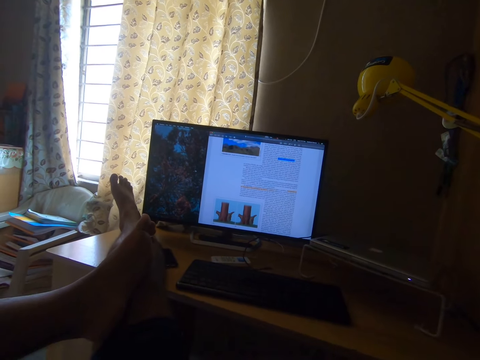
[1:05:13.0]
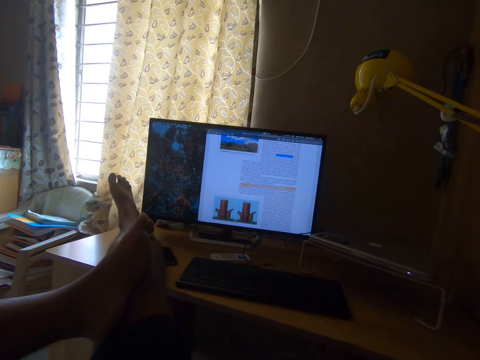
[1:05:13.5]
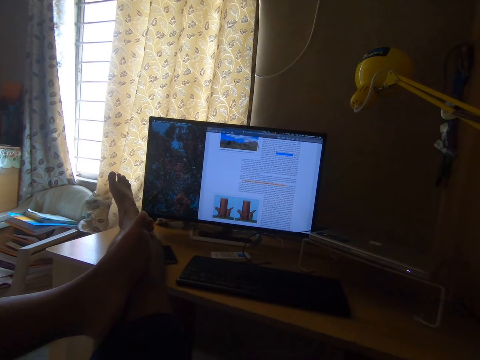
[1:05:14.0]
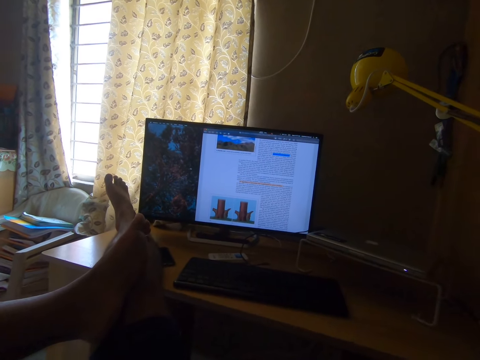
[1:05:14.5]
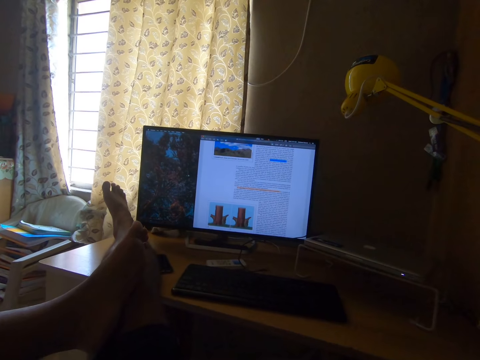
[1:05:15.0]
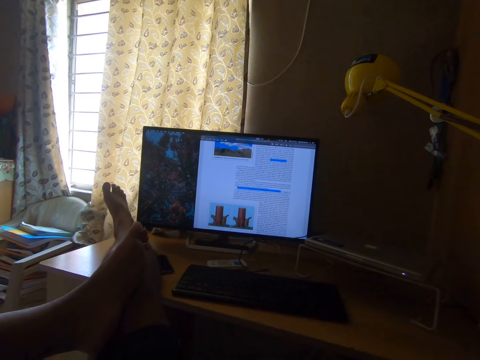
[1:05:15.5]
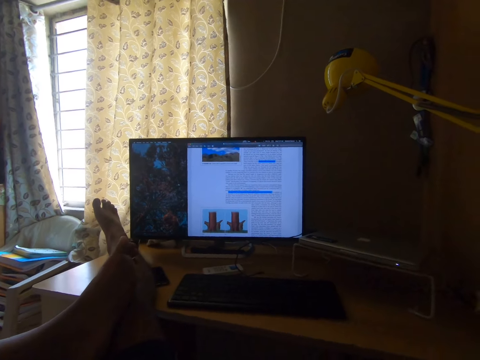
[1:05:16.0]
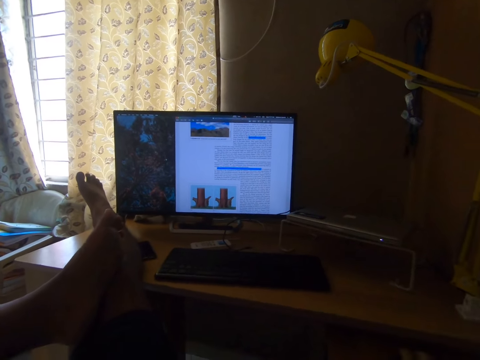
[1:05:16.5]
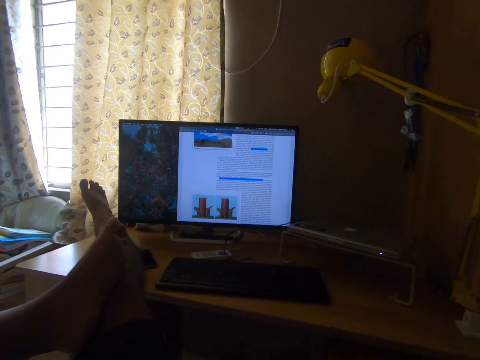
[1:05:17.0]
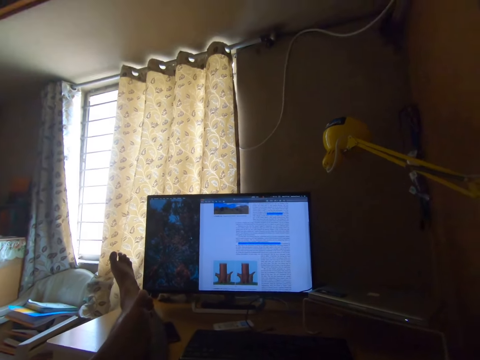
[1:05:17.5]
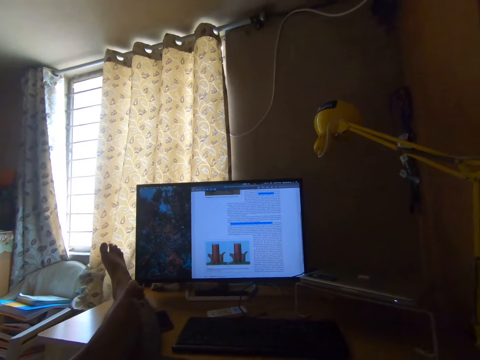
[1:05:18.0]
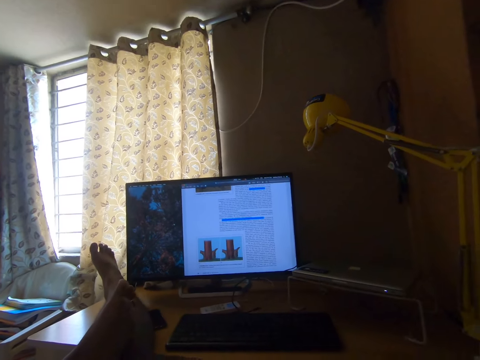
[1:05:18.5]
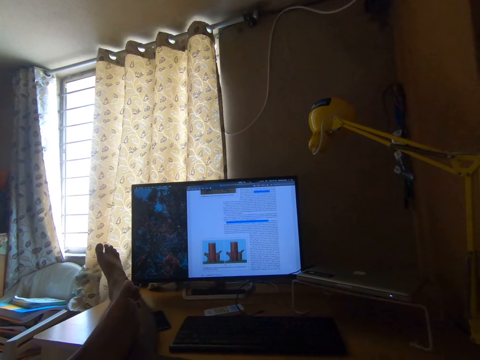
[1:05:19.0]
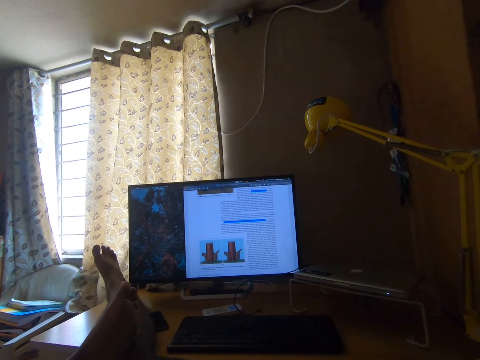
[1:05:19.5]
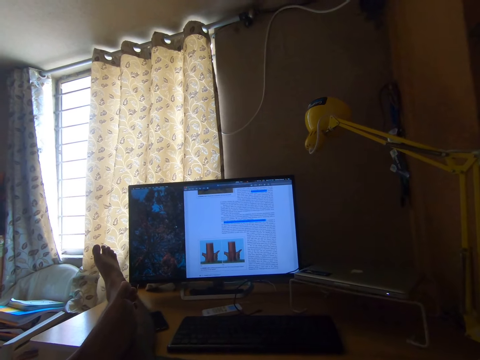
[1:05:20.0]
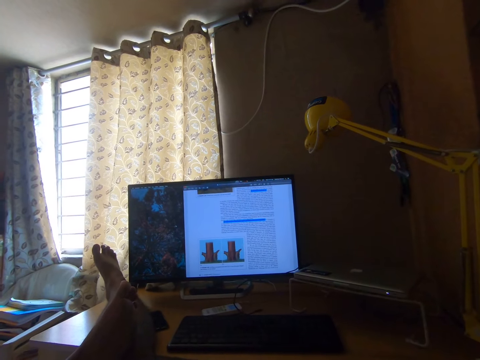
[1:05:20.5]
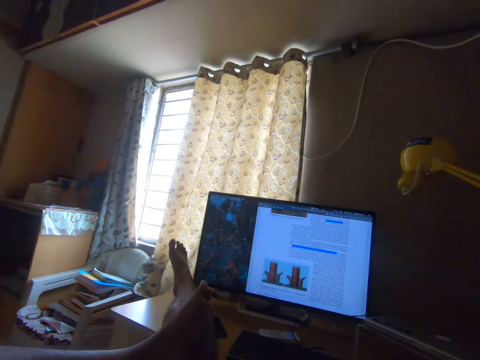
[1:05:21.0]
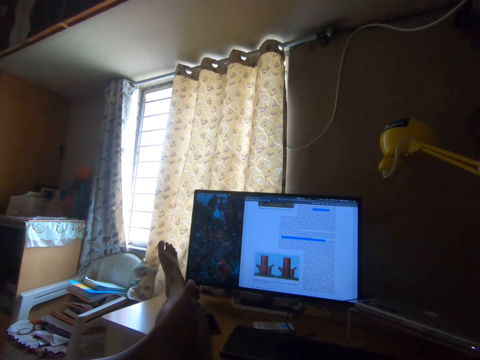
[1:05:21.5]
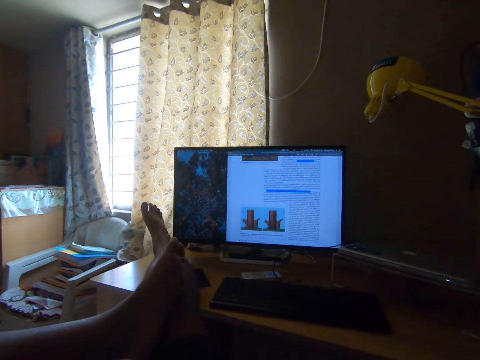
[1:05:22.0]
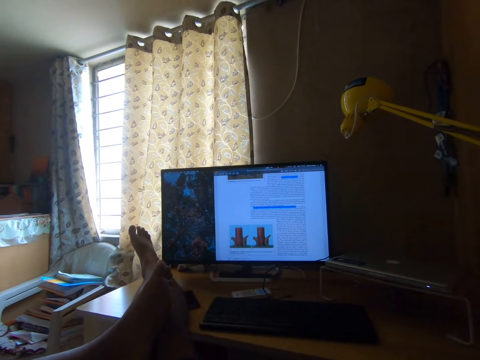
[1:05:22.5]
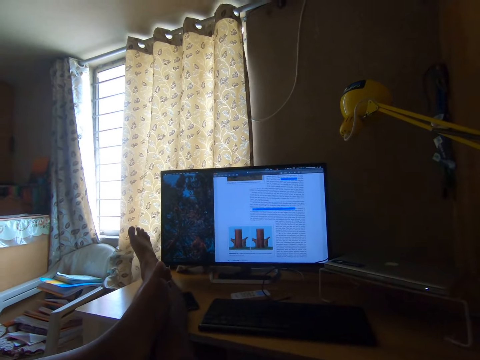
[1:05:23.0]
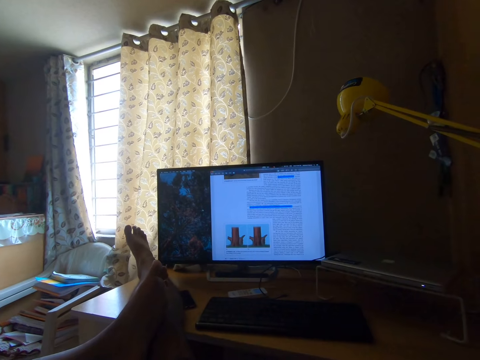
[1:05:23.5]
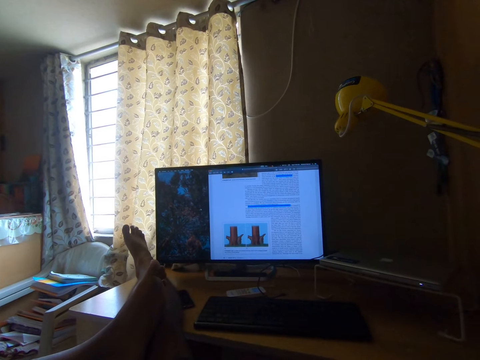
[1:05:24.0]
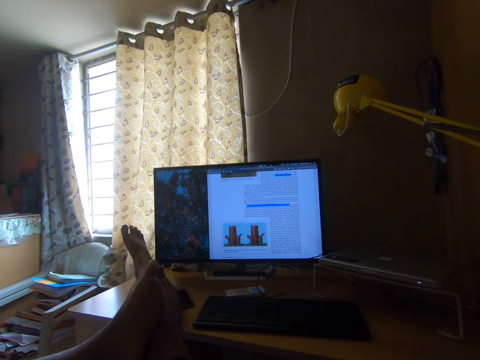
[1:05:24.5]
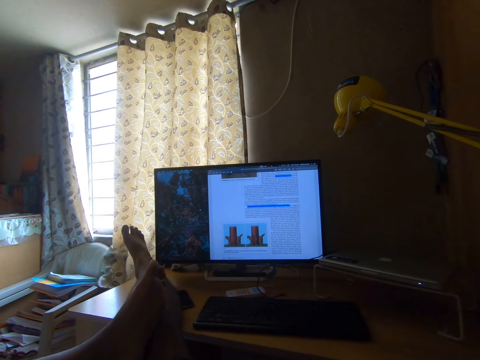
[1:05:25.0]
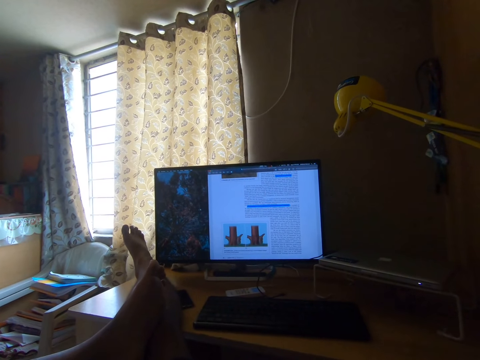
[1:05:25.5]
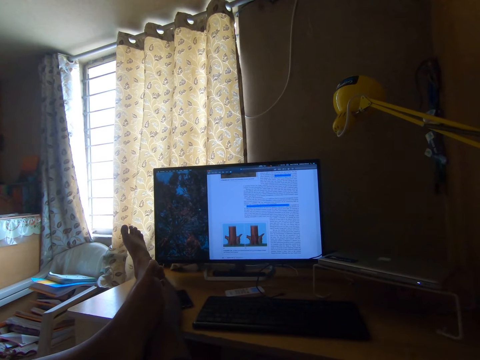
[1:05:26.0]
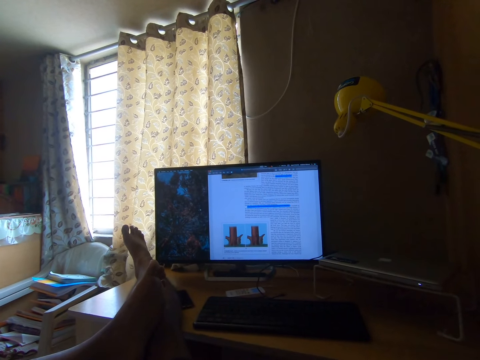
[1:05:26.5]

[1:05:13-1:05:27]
The camera wearer operates a desktop computer on a table.

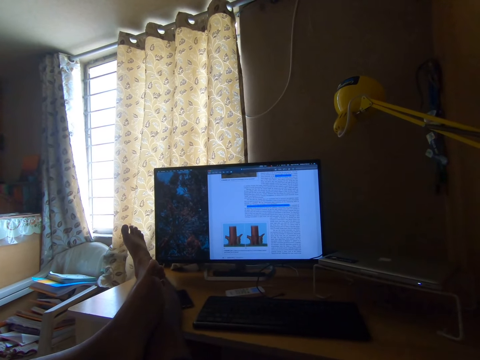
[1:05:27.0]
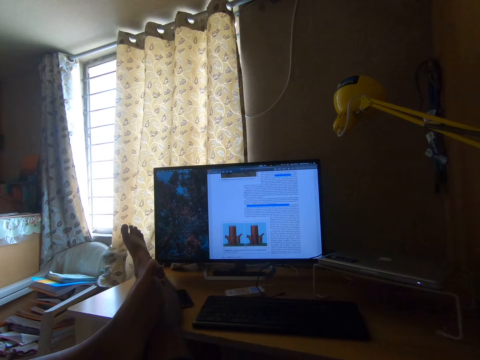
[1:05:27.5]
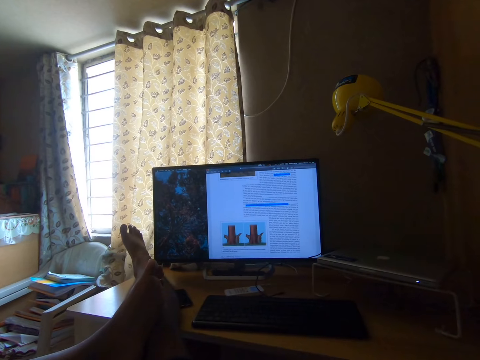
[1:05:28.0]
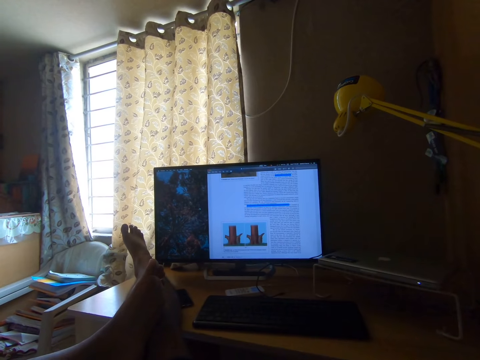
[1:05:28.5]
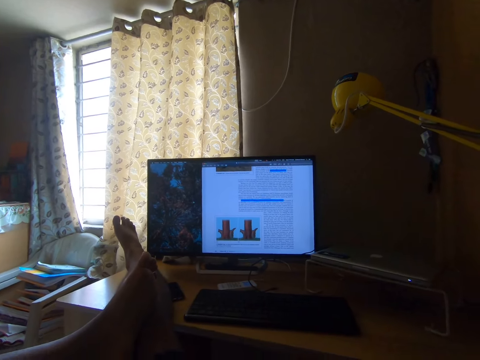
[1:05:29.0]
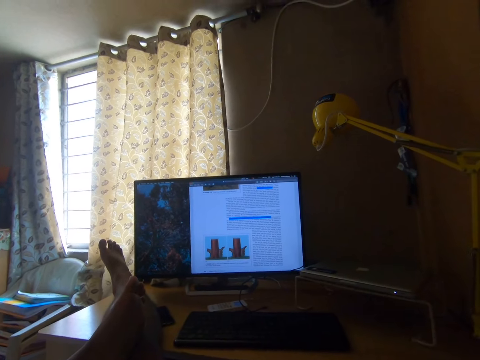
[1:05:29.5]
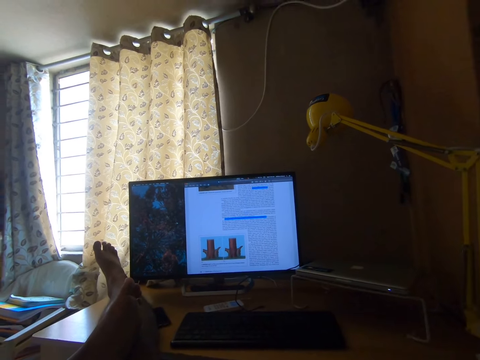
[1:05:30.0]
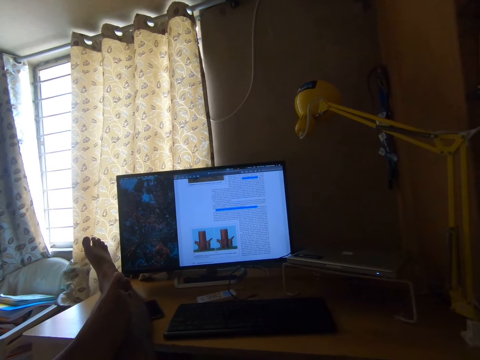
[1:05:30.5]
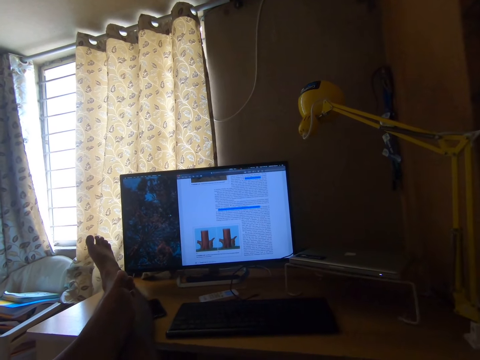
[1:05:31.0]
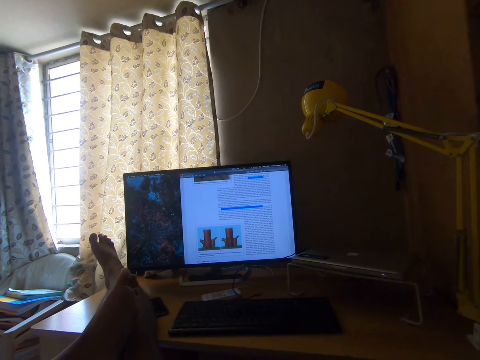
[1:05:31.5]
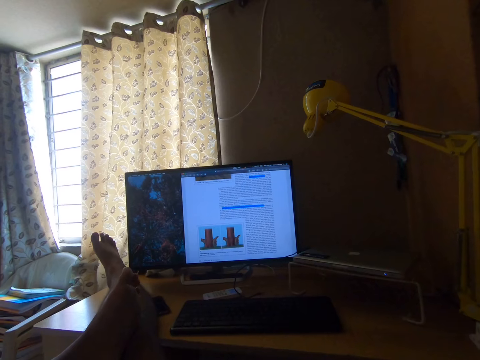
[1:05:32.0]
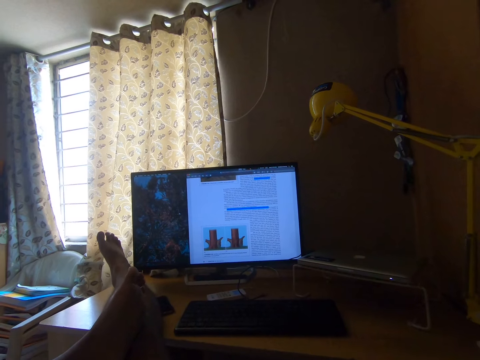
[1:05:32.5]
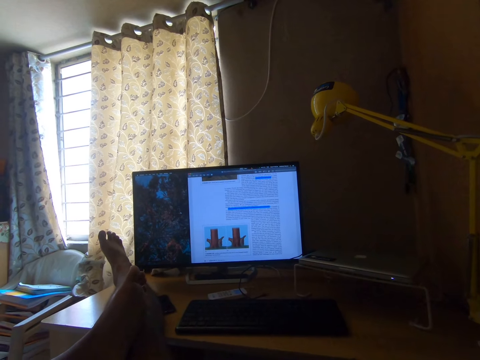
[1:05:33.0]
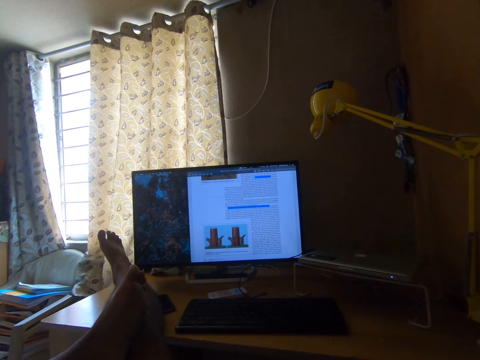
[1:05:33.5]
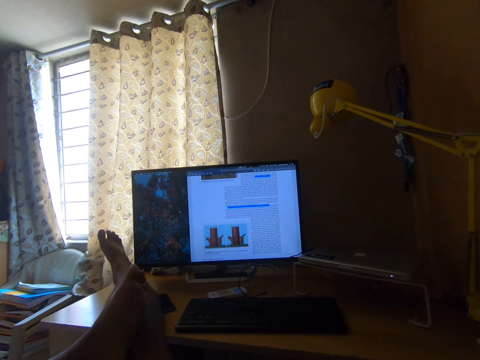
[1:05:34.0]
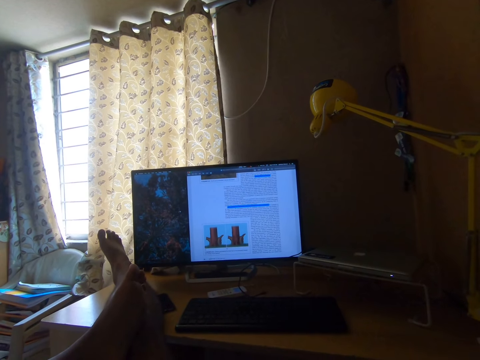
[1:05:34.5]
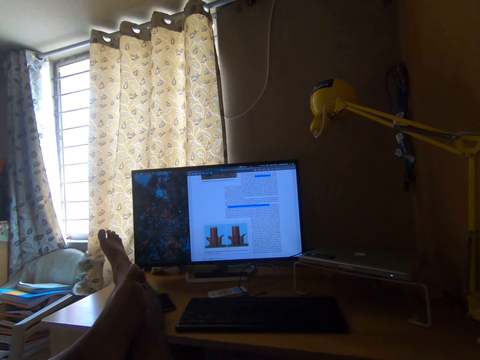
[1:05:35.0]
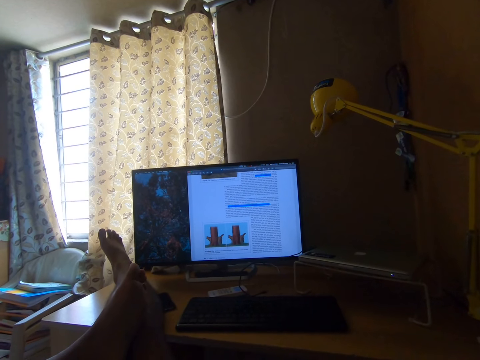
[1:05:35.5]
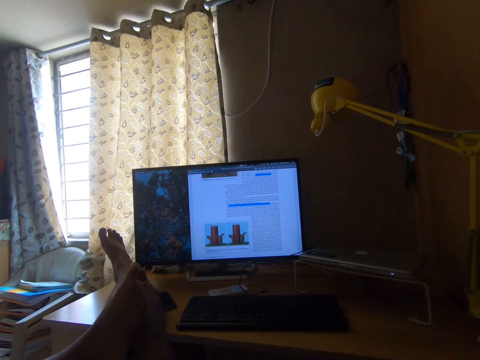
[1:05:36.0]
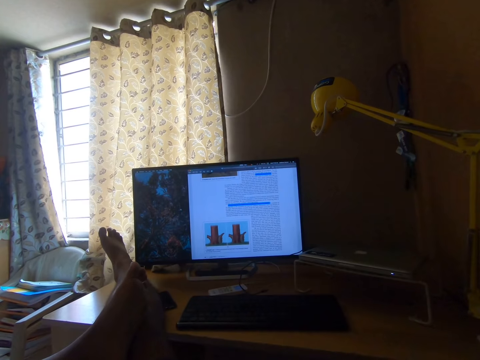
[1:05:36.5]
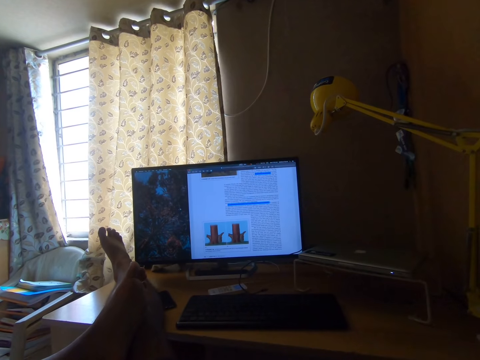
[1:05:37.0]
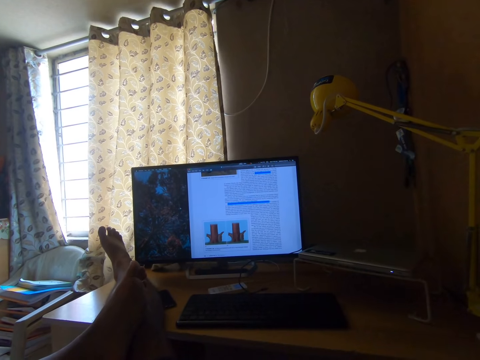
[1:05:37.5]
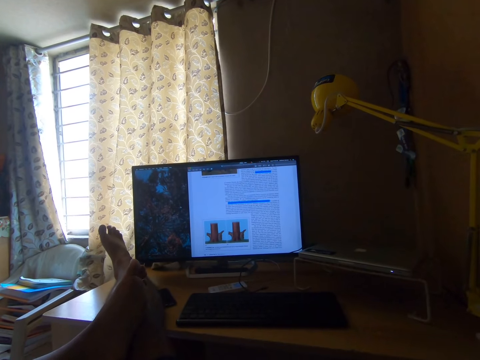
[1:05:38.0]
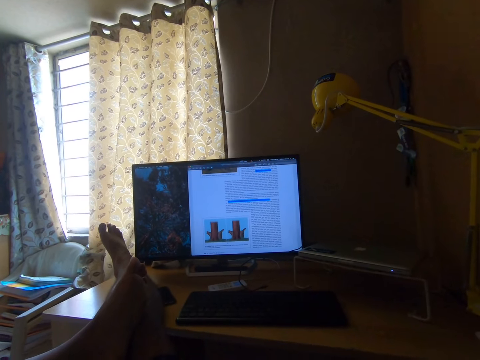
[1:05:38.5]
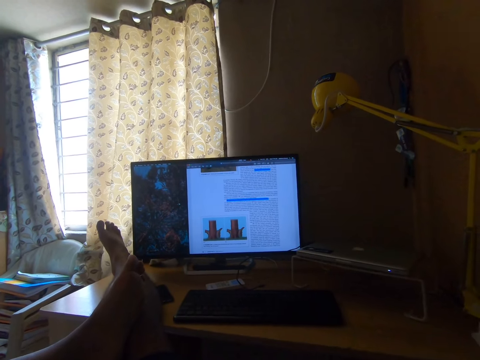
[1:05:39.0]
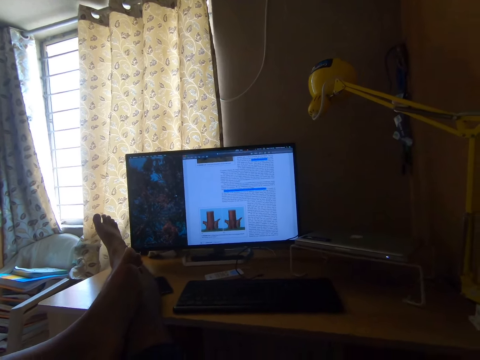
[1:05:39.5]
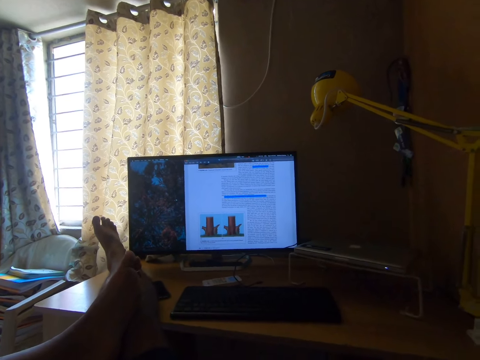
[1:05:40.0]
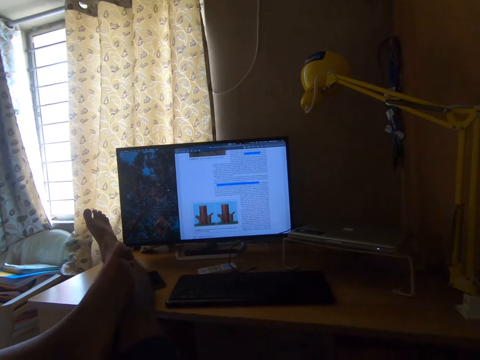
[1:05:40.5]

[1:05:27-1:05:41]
The camera wearer moves his hand. He looks at a monitor.
